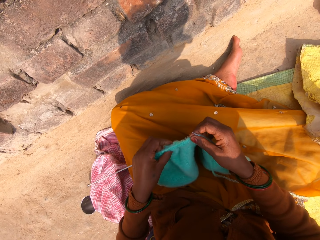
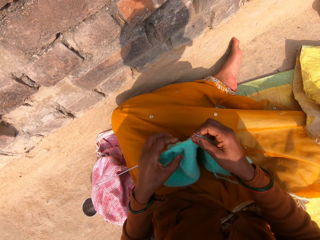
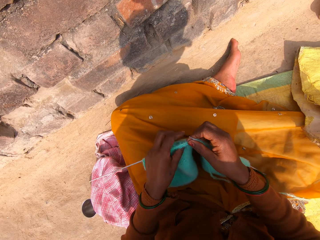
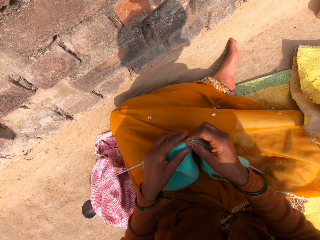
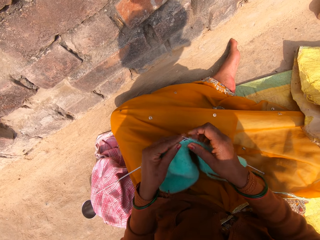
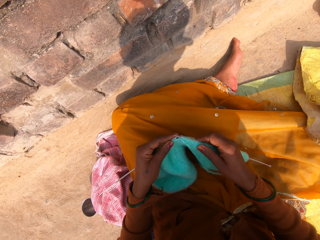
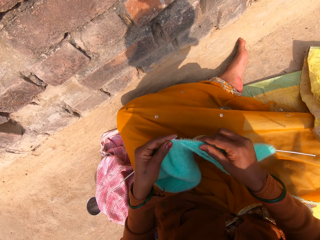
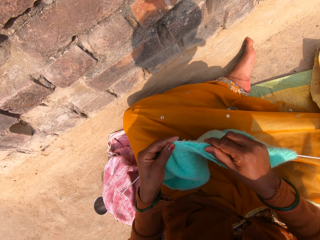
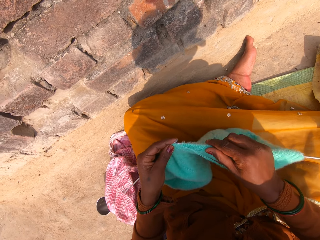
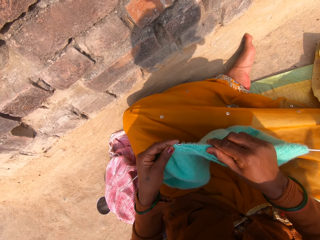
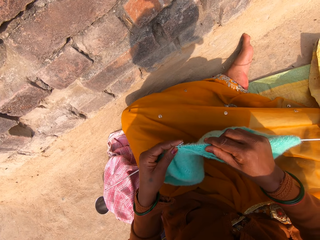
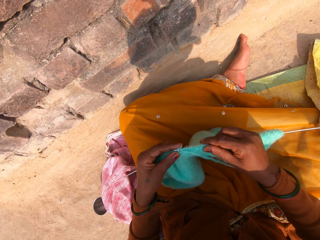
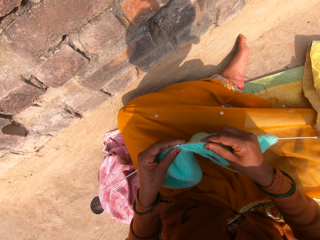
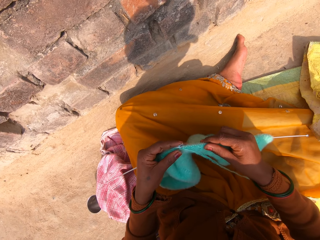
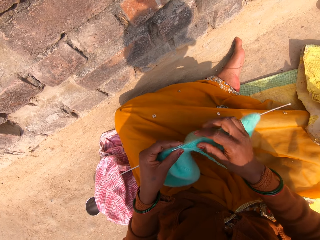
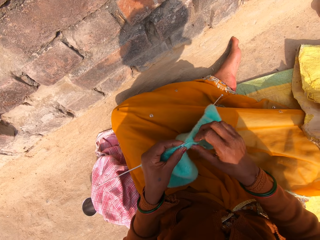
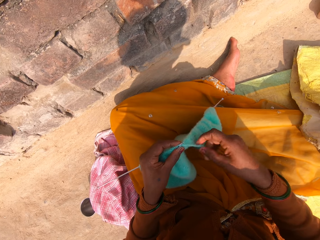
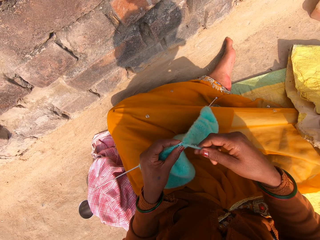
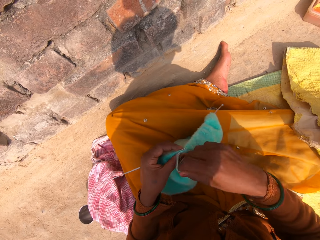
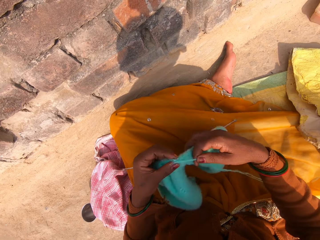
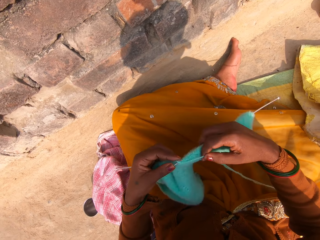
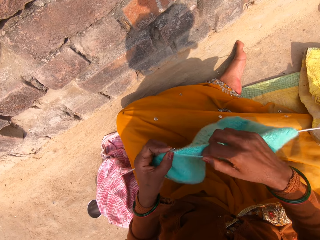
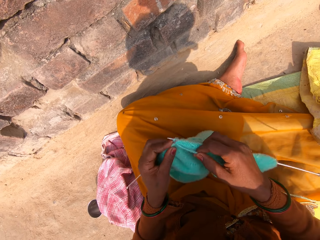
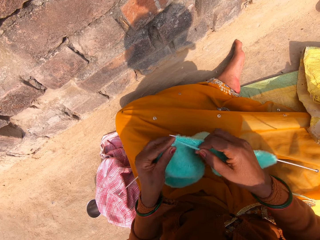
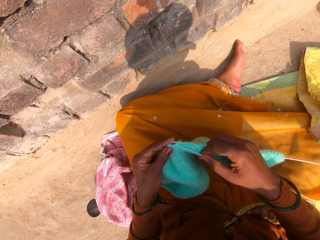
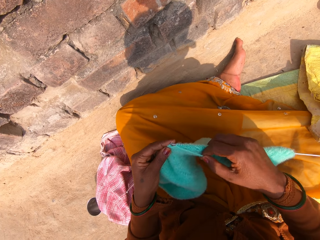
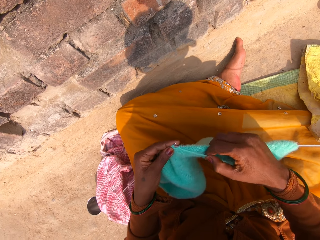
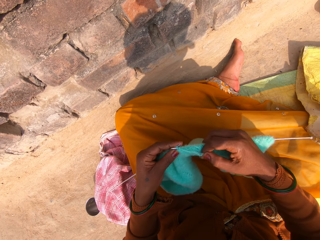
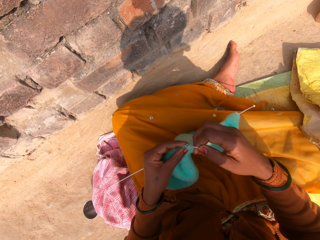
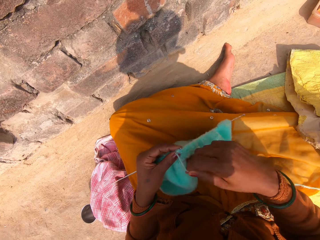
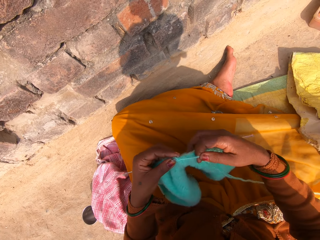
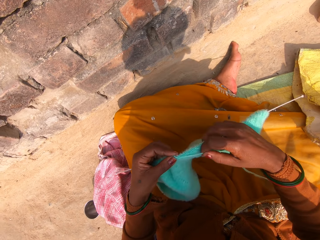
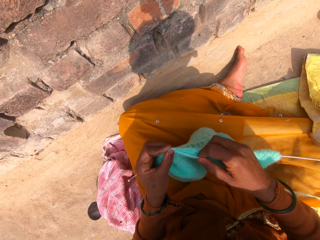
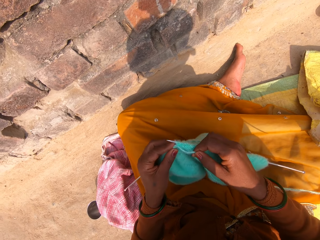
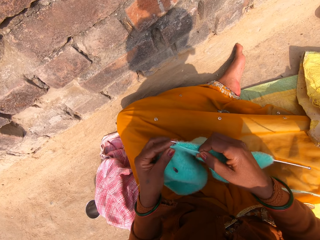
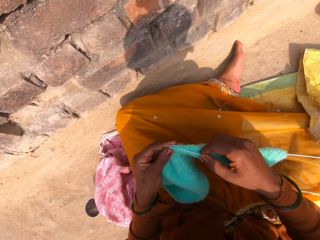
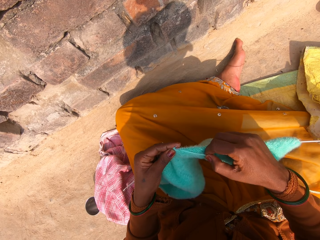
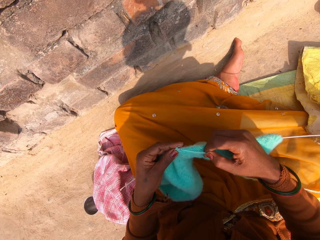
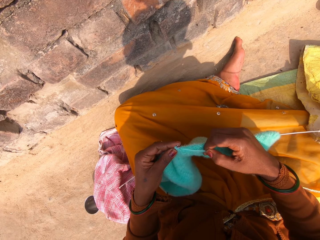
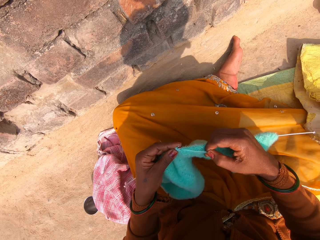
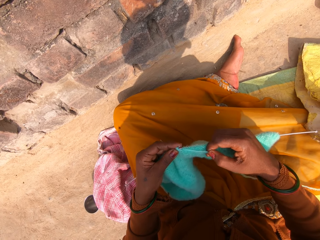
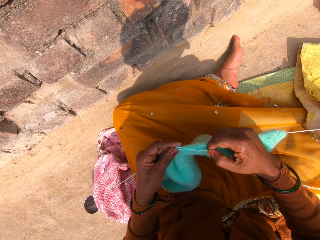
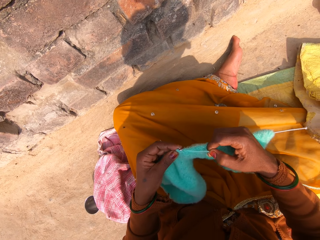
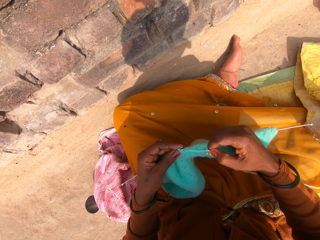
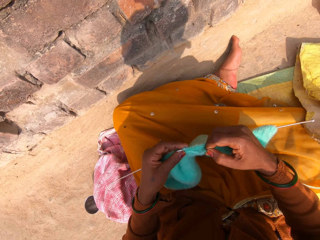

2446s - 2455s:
The camera wearer adjusts the knitted wool on a knitting pin with her left hand. She puts the knitting pin through the knitted wool with her right hand. She continues knitting with the wool and the knitting pins.

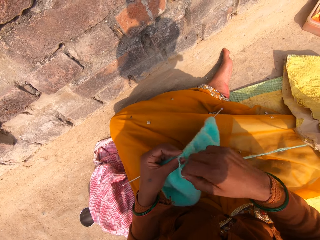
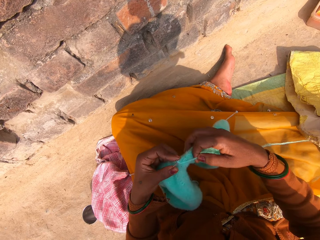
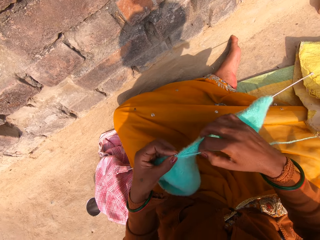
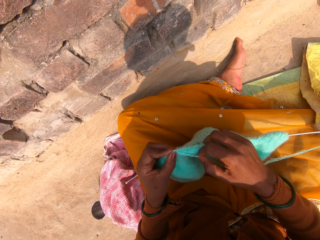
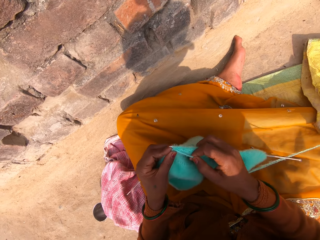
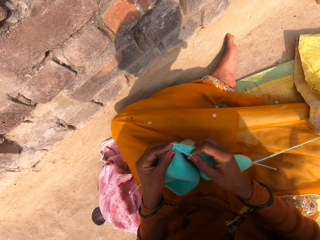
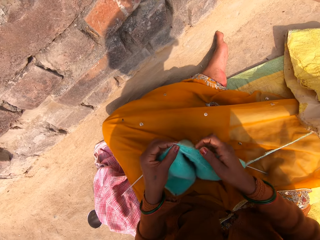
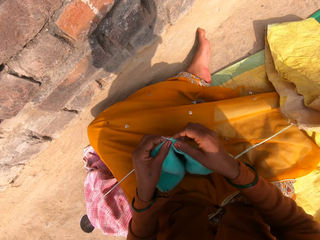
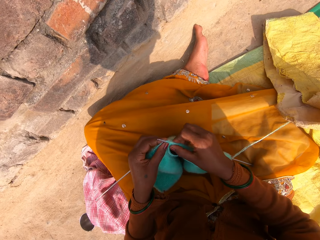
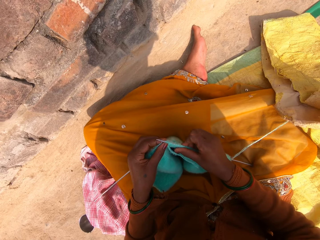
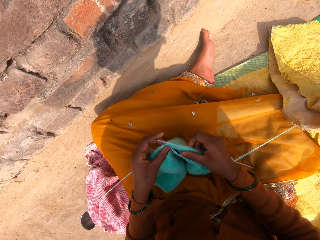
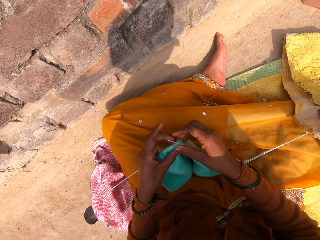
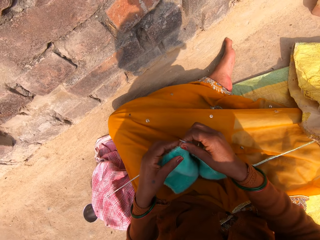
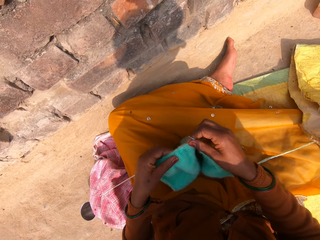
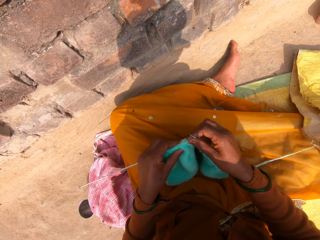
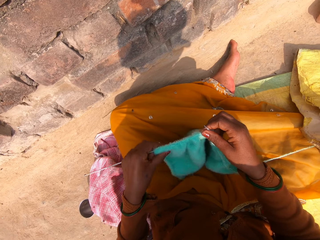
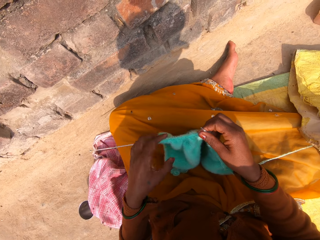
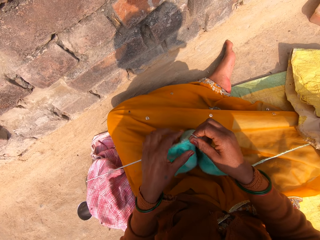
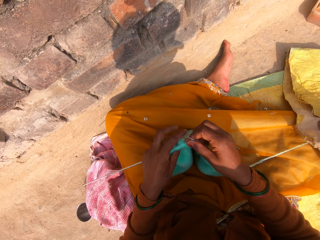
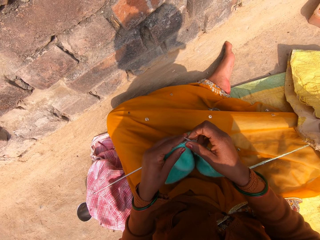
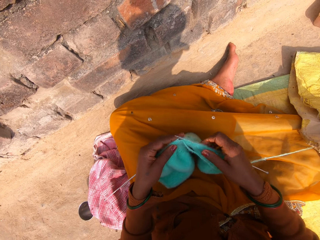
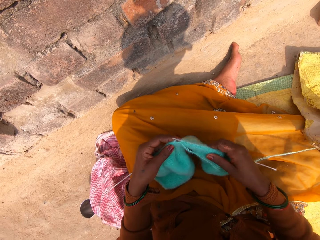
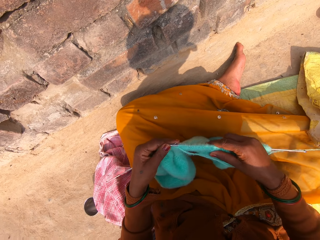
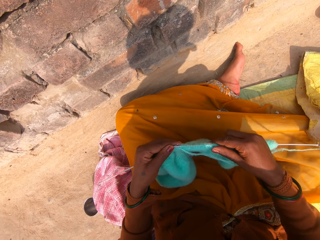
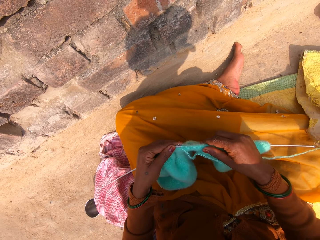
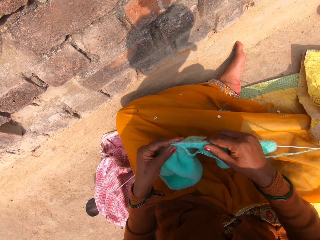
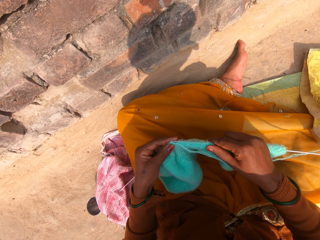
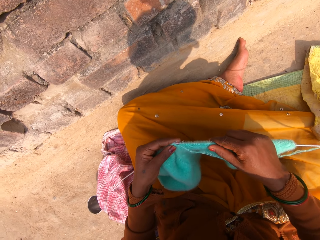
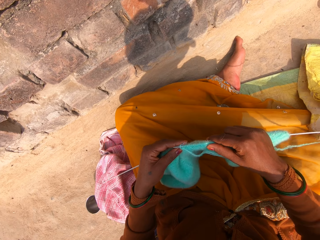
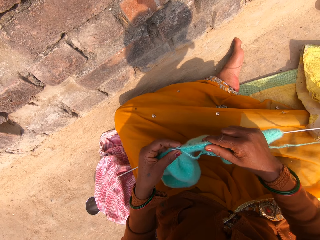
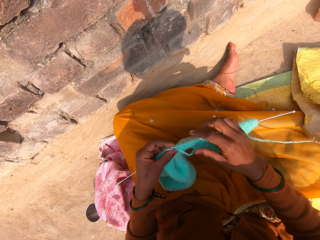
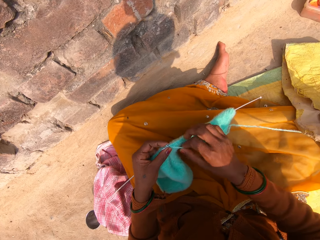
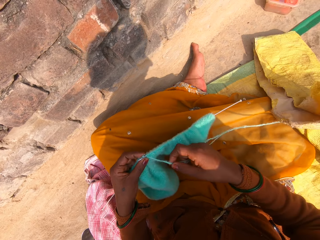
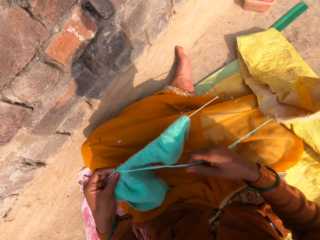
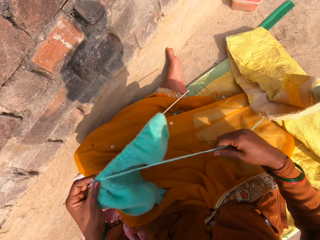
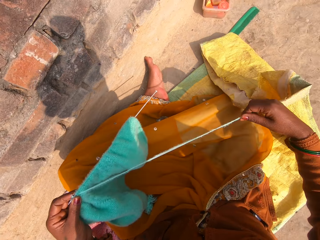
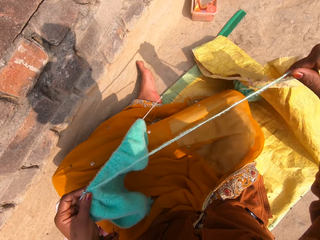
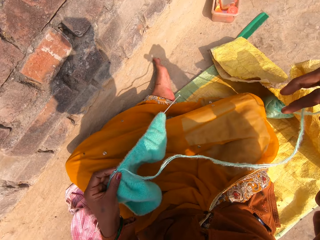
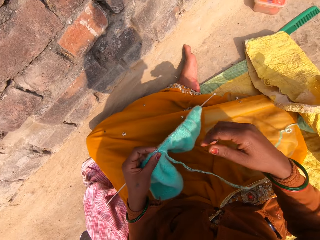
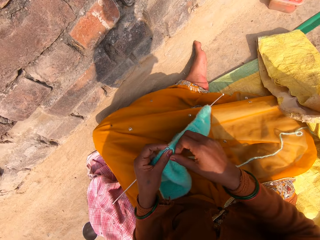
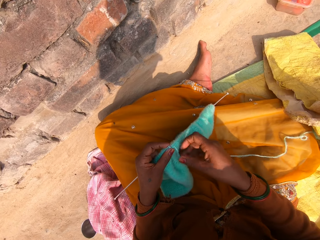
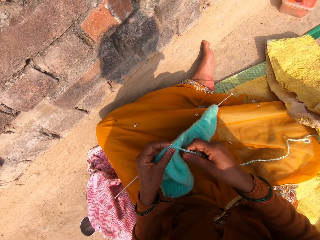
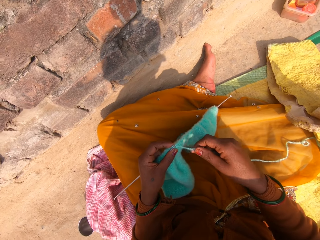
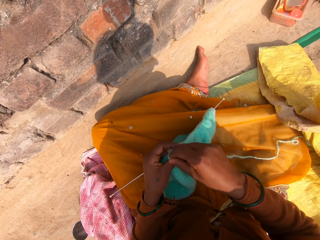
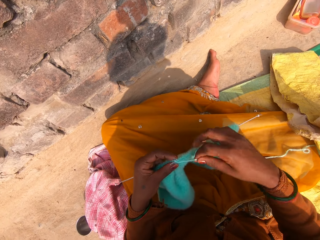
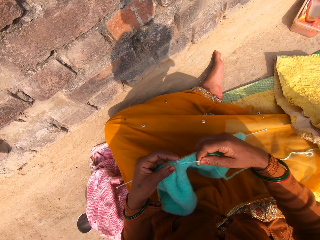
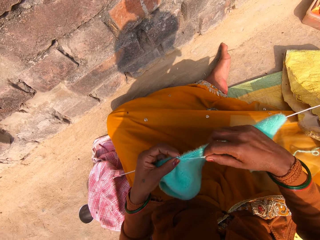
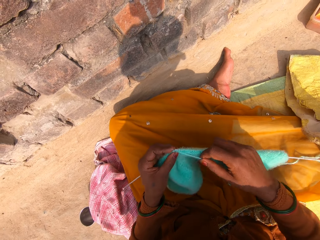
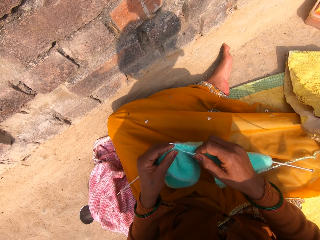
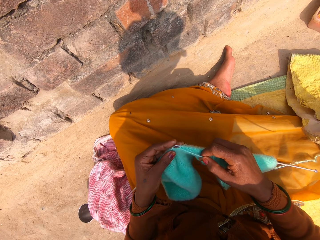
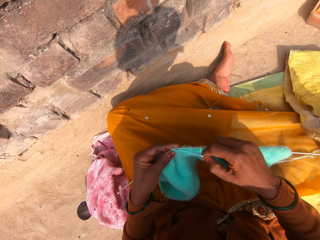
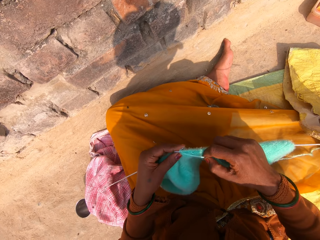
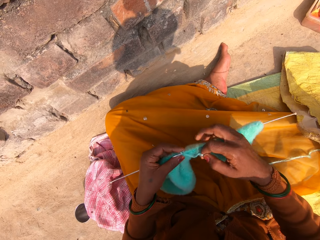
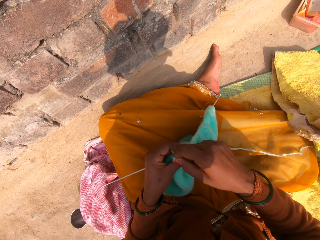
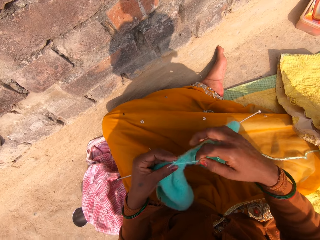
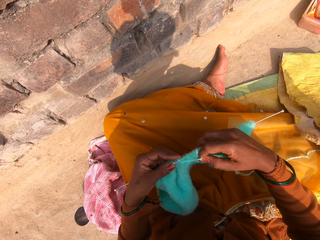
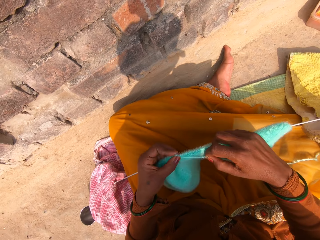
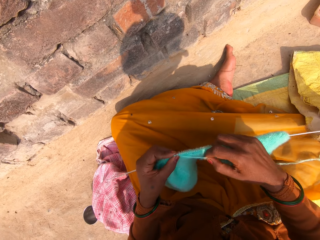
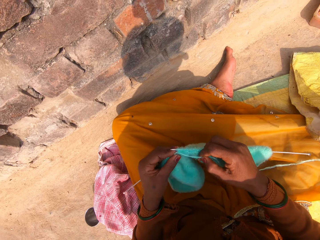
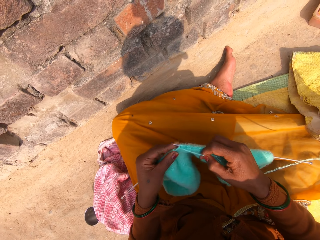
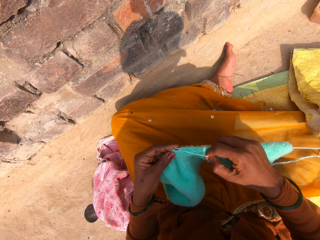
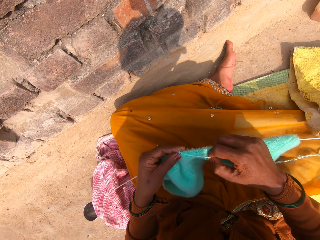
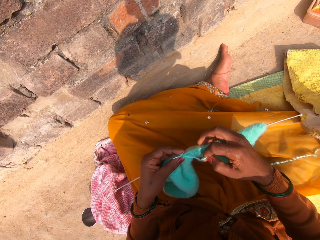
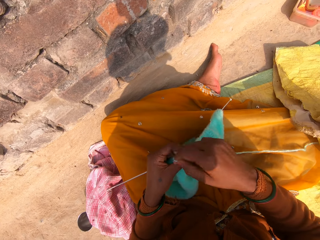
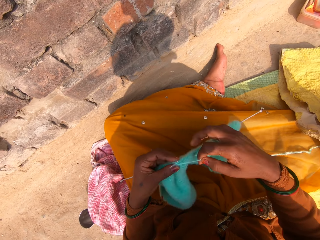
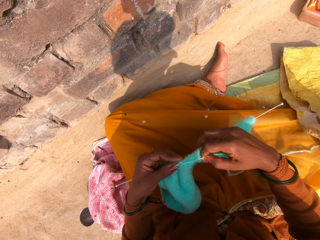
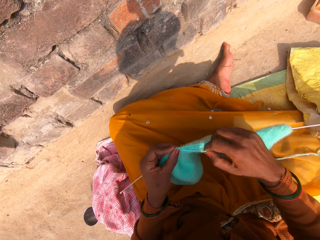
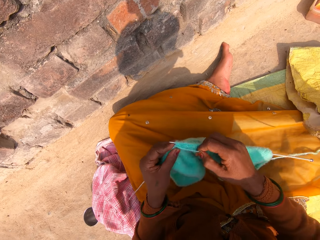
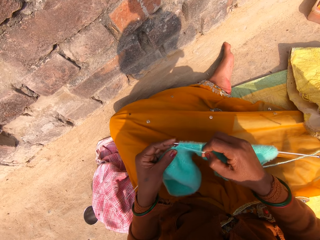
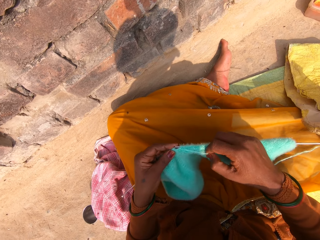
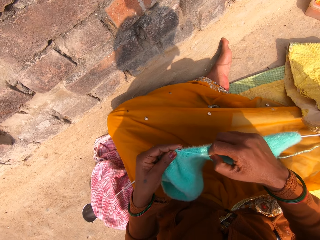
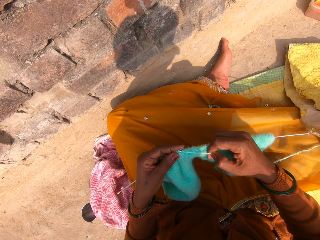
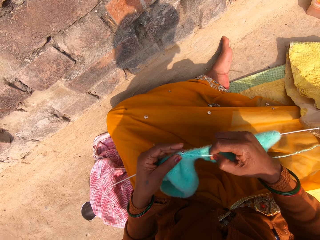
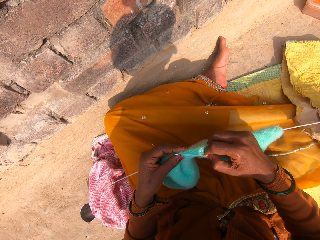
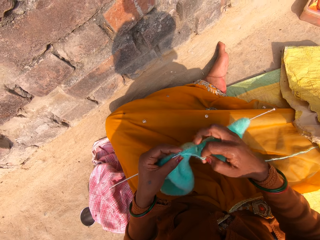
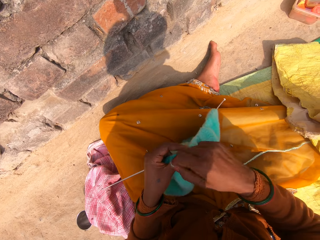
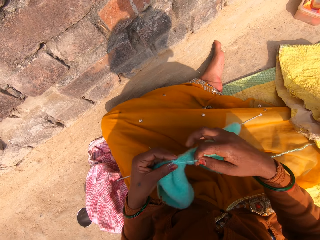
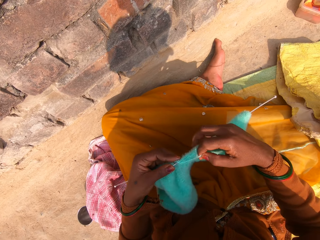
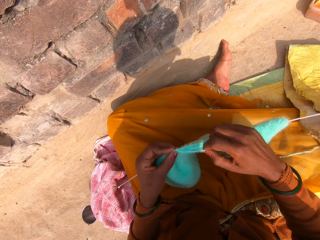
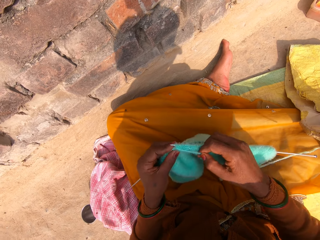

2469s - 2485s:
The camera wearer adjusts the knitted wool on the knitting pin with her right hand. She adjusts the knitted wool on the knitting pin with her left hand. She adjusts the knitted wool on the knitting pin with her right hand. She puts the knitting pin through the knitted wool with her right hand. She stretches the wool with her right hand. She knits the fabric. She continues knitting with the wool and the knitting pins.
